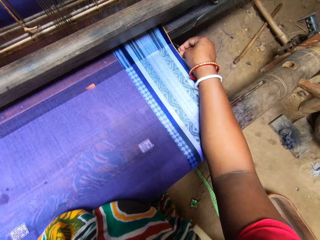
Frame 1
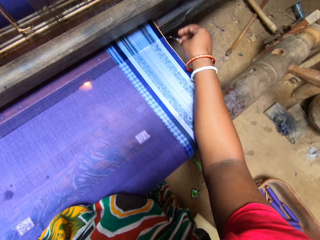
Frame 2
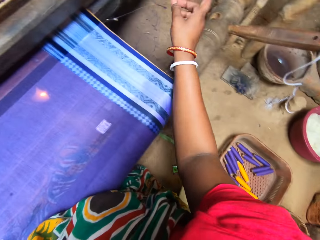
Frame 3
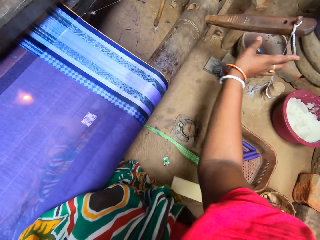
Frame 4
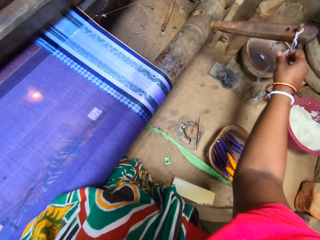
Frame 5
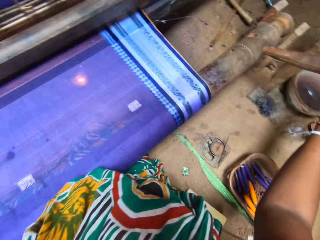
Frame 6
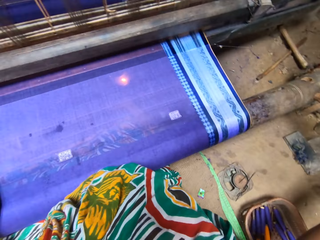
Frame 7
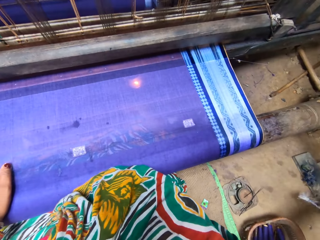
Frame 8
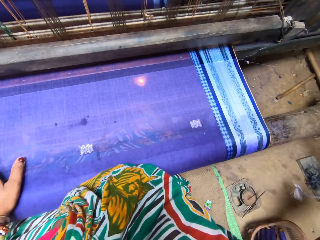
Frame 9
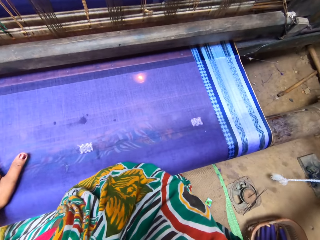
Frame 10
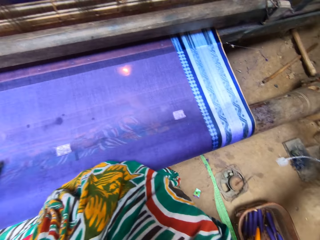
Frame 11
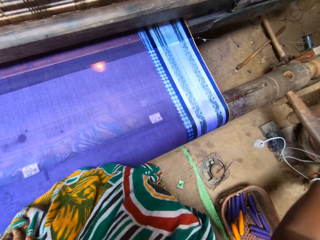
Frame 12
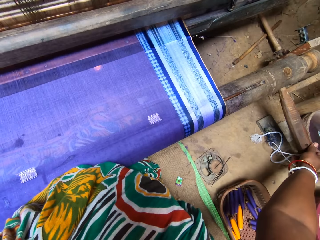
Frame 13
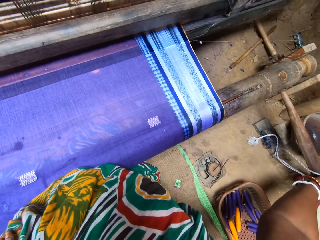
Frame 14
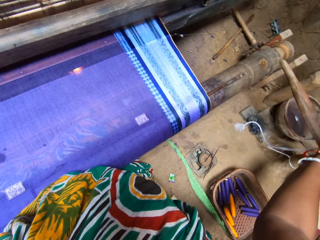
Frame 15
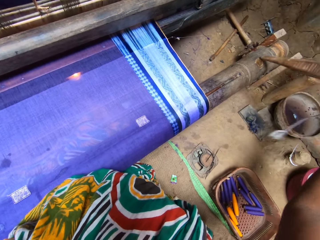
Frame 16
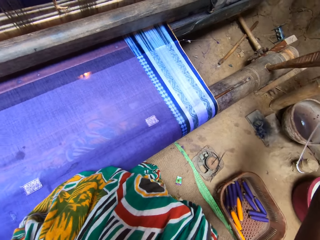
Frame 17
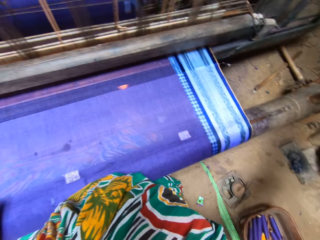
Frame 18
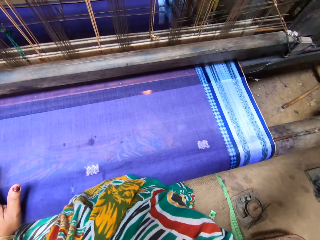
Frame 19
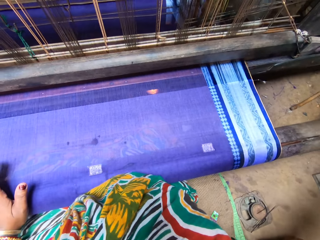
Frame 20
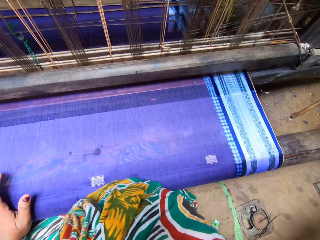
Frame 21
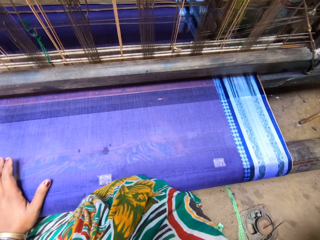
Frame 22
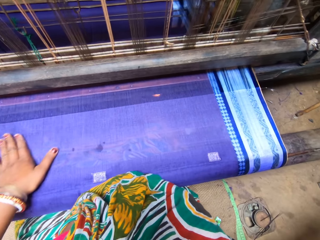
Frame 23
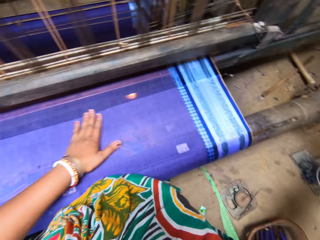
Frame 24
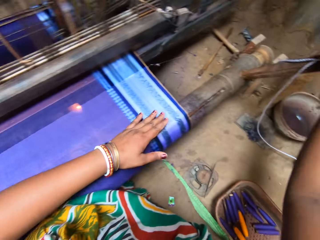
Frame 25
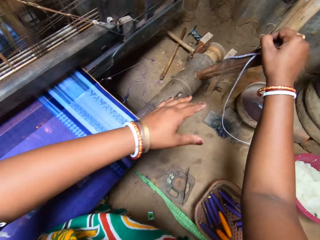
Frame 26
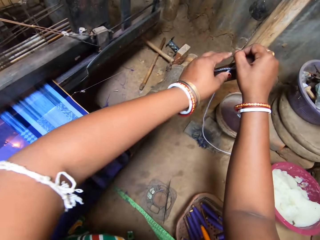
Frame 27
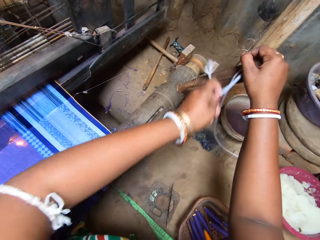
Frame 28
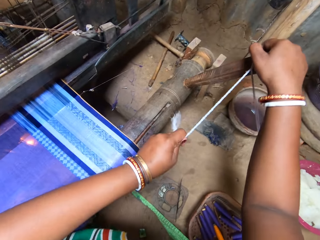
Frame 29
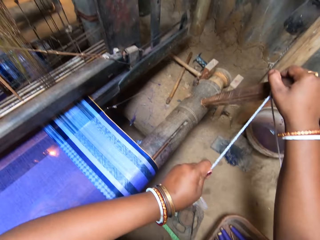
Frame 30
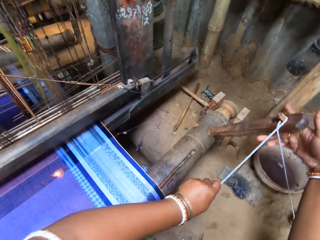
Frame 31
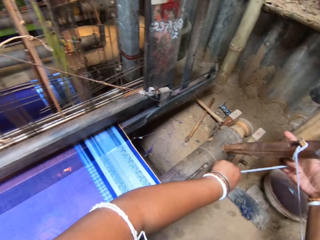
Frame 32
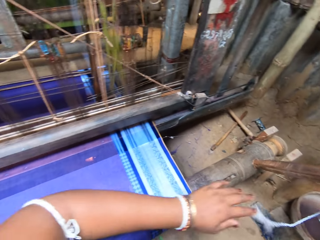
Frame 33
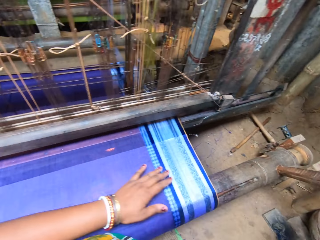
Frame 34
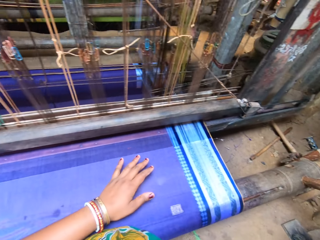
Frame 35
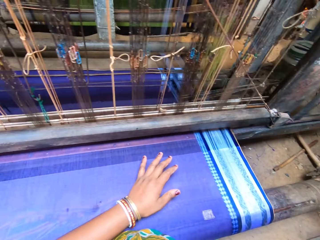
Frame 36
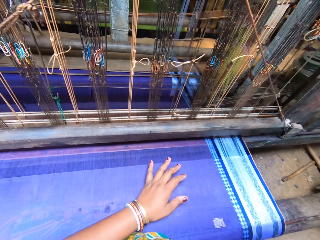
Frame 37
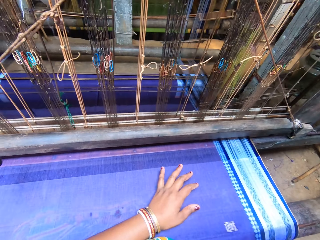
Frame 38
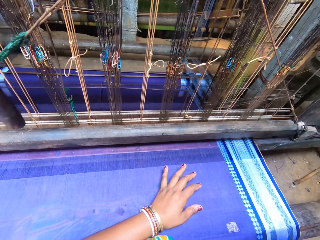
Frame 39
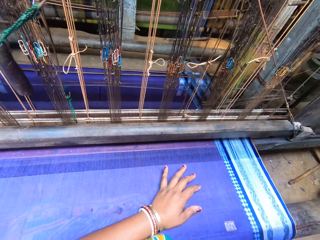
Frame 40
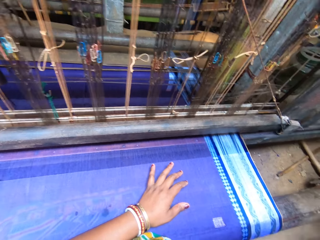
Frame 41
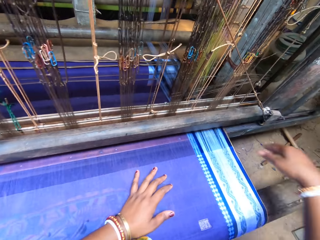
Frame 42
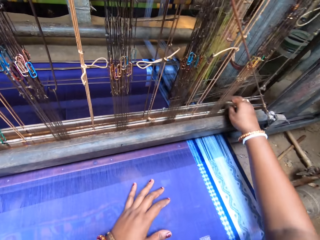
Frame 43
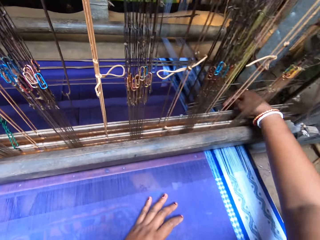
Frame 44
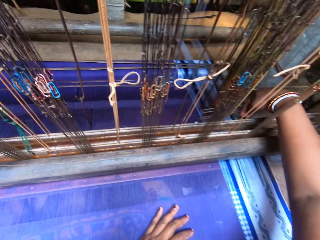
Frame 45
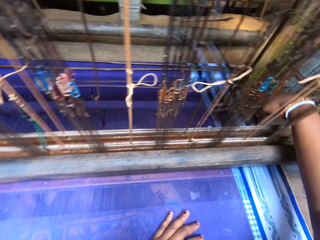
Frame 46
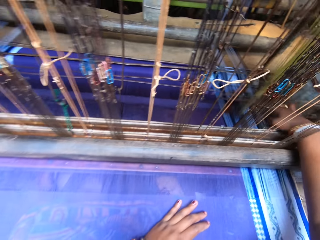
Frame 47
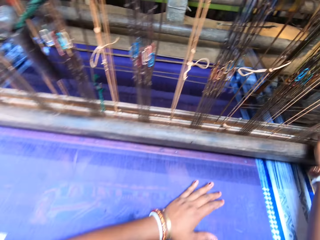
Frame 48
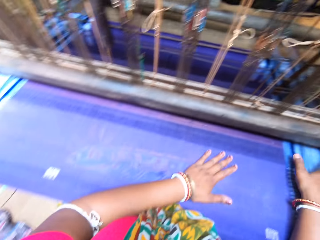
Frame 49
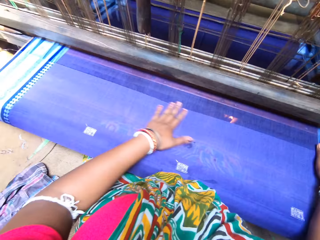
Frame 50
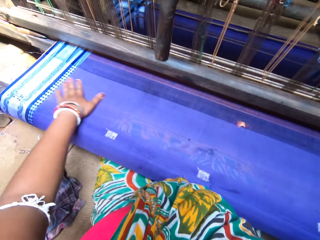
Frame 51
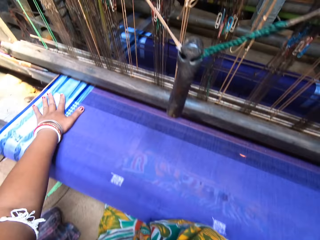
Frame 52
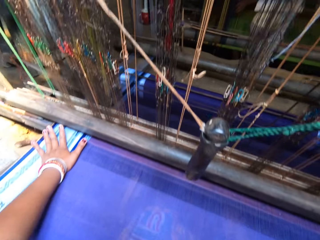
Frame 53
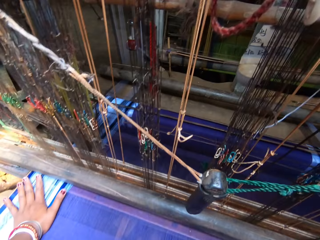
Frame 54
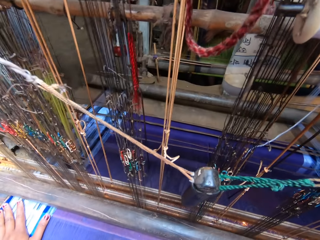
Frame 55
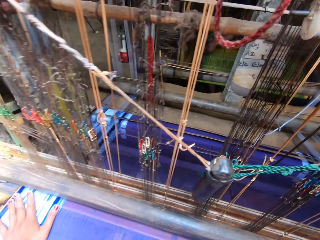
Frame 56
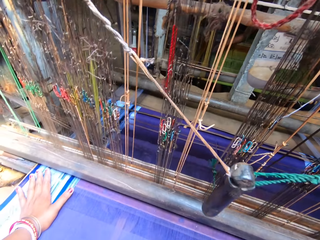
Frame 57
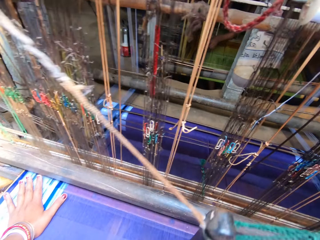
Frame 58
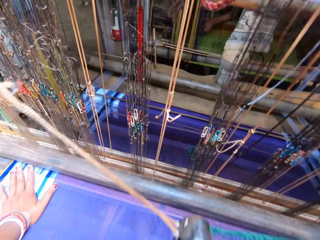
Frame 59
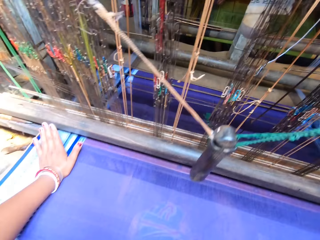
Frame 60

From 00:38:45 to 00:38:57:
The camera wearer adjusts the loom handle with her right hand. She adjusts the loom handle with both hands. She adjusts the thread in the loom with her right hand. She feels the fabric with both hands.

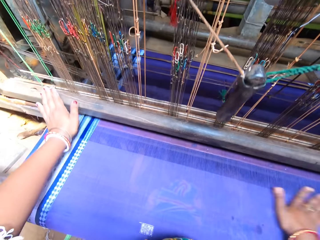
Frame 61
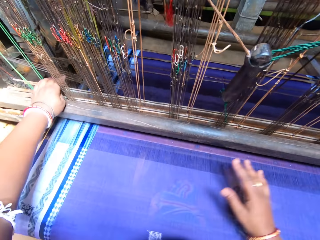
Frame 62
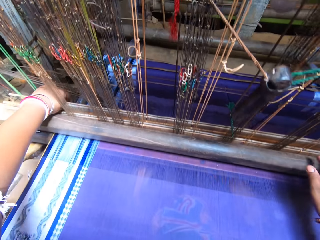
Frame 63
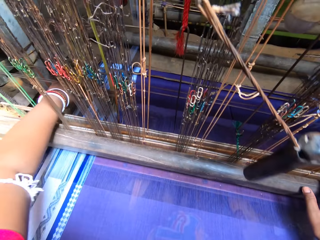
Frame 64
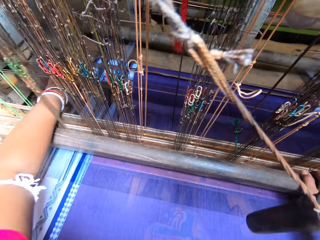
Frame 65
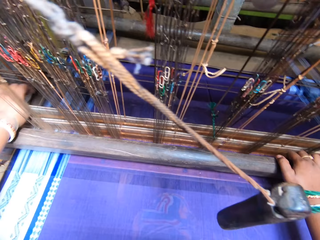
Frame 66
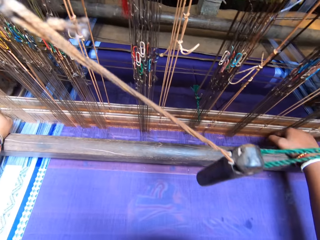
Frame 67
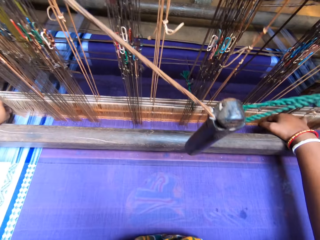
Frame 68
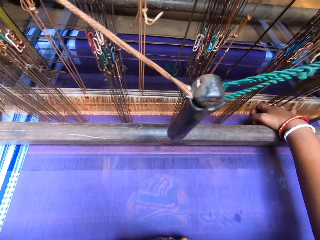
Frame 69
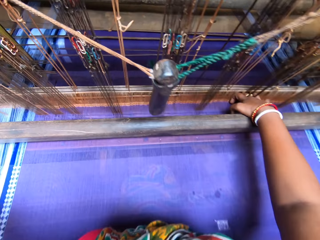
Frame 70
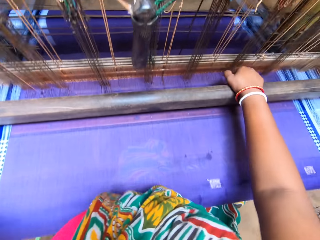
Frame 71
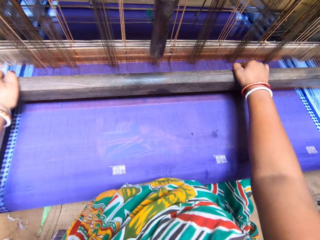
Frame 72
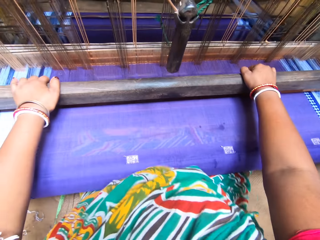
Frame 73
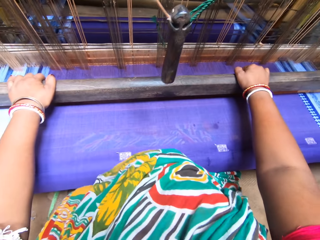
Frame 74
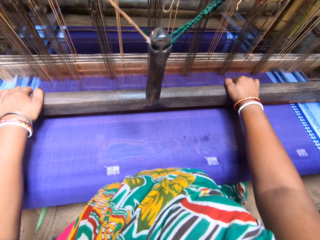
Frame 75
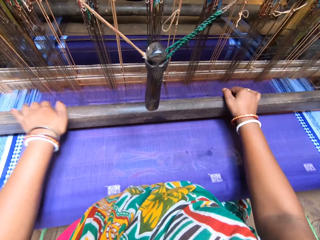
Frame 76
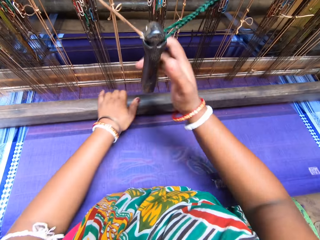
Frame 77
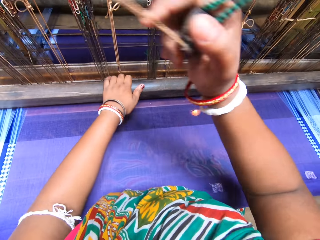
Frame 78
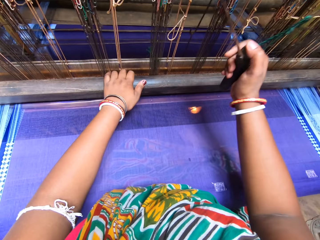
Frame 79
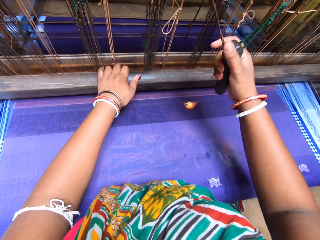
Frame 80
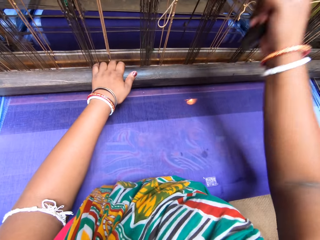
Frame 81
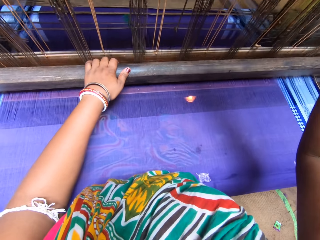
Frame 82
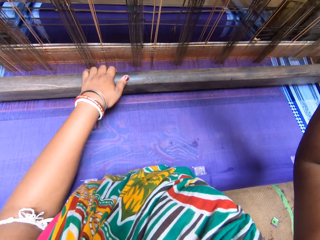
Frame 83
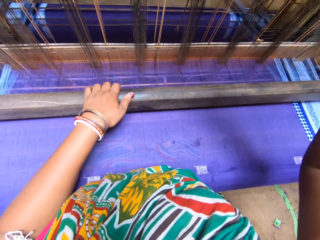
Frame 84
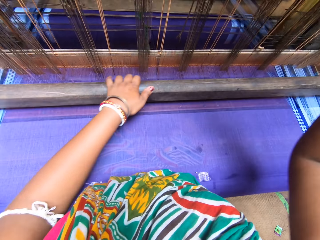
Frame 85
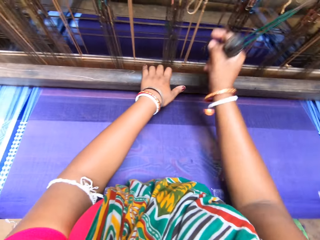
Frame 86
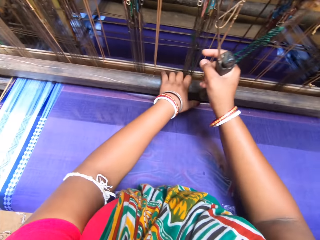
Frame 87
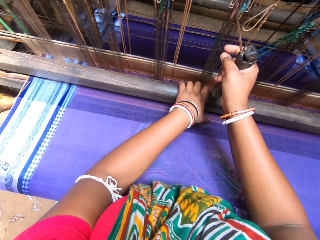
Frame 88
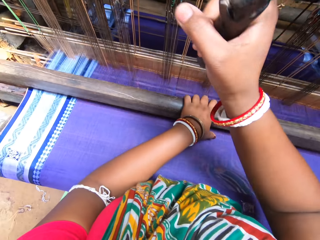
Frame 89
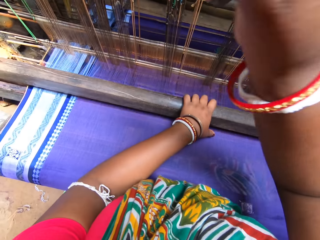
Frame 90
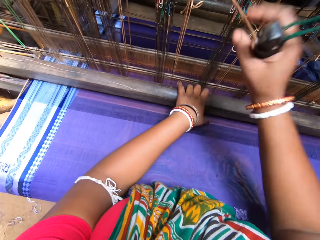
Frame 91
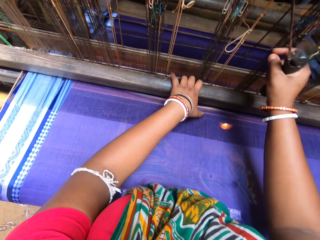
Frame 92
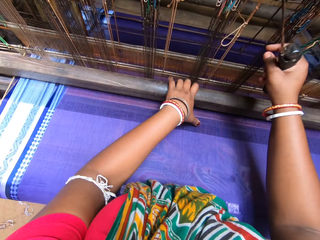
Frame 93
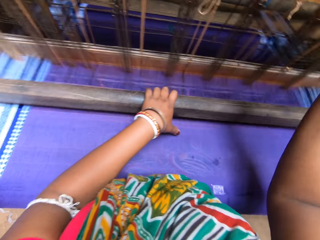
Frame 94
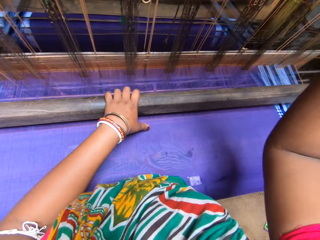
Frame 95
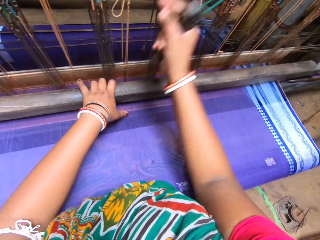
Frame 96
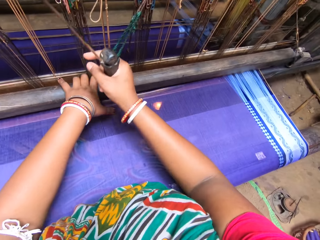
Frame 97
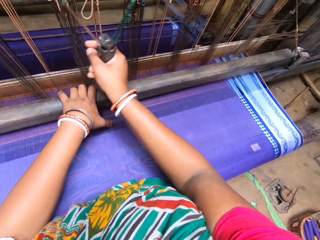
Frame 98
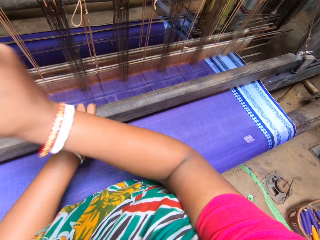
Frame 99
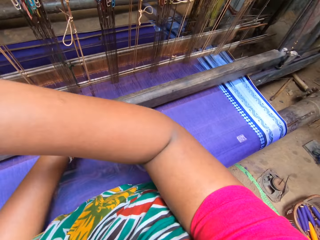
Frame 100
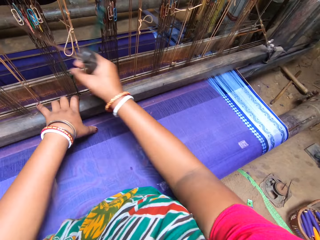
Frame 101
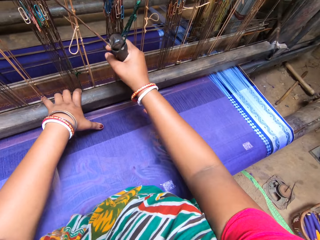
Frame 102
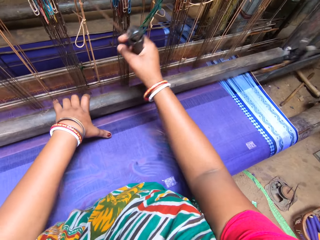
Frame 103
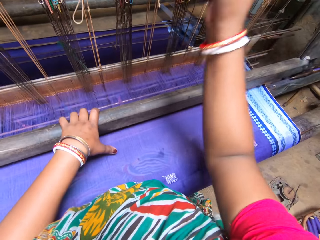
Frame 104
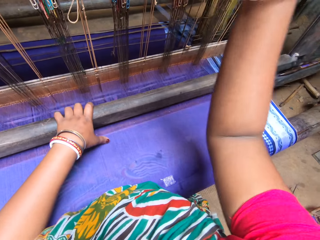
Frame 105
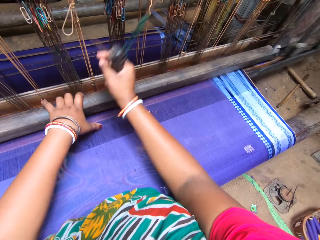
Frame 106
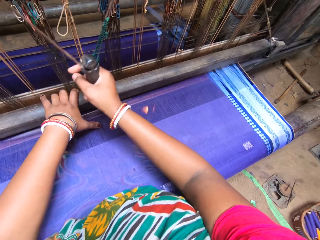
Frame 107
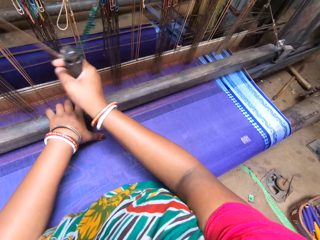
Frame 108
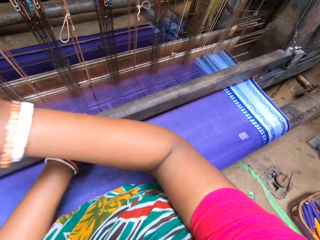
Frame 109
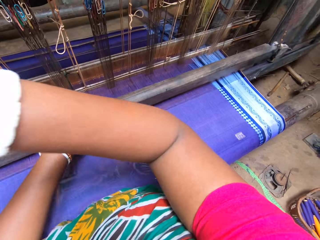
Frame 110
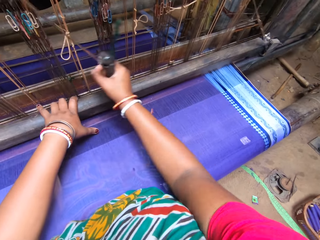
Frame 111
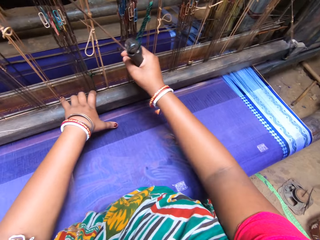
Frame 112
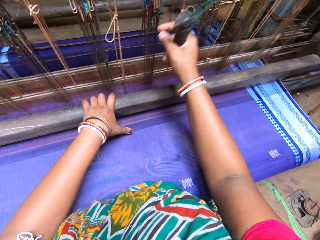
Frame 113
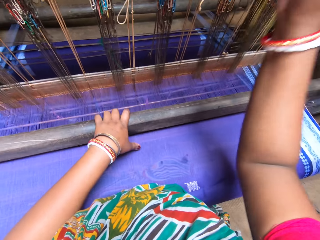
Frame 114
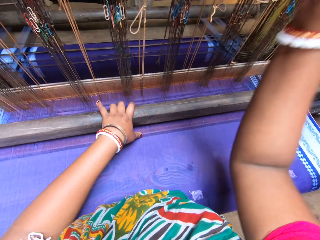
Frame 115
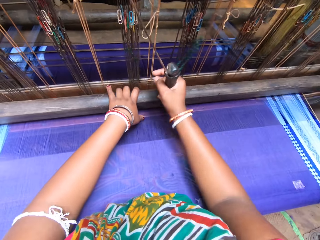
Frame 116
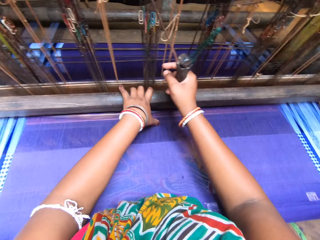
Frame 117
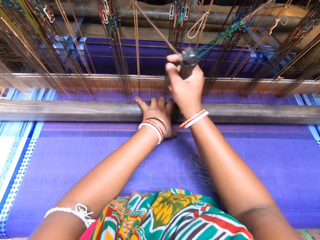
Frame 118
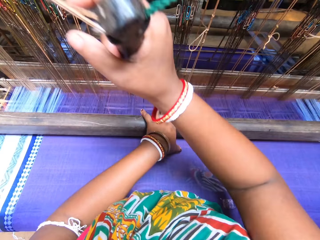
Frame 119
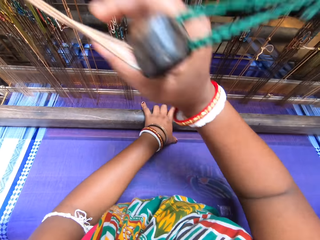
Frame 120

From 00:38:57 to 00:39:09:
The camera wearer adjusts the thread in the loom with her left hand. She weaves on the loom with both hands. She sews.
